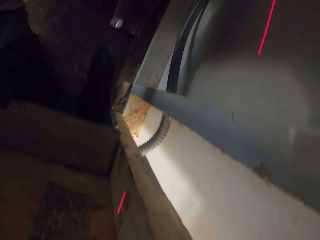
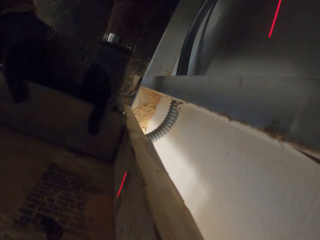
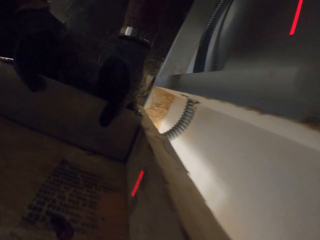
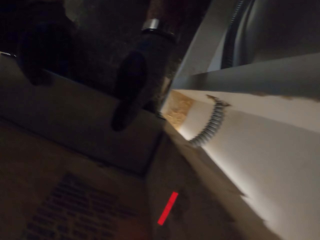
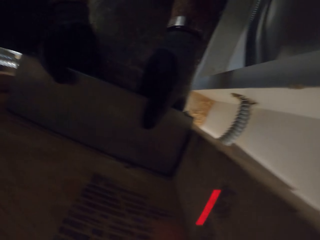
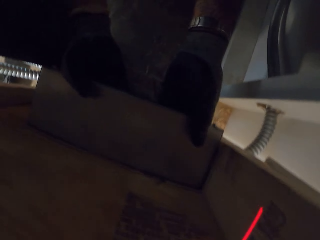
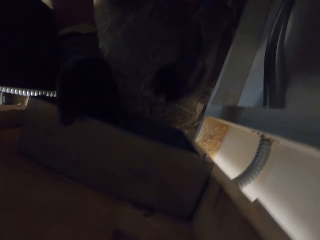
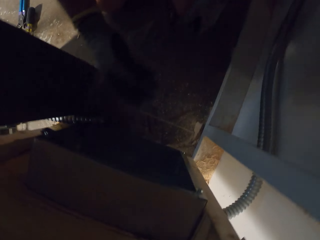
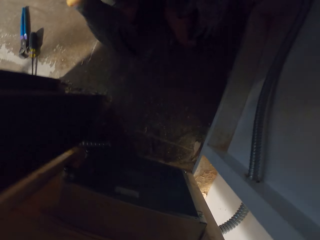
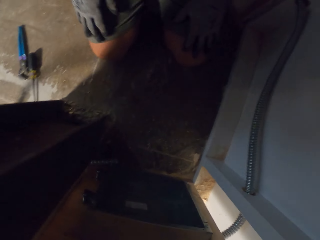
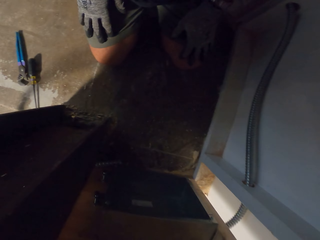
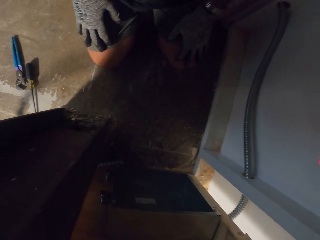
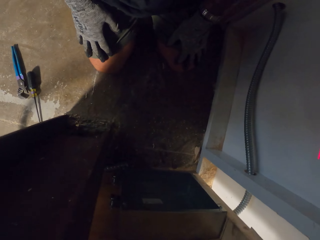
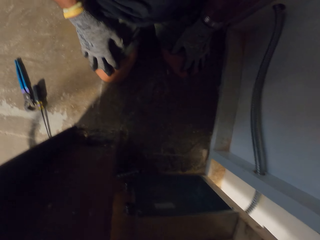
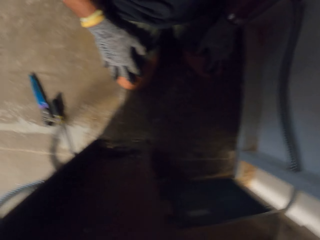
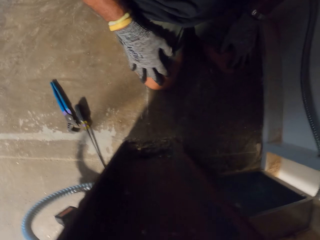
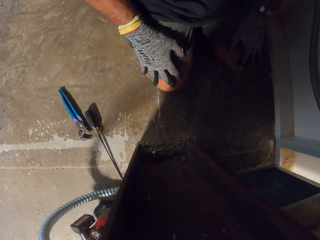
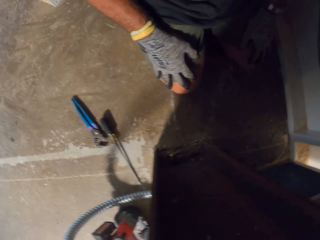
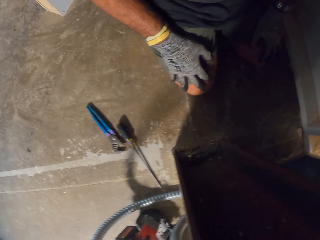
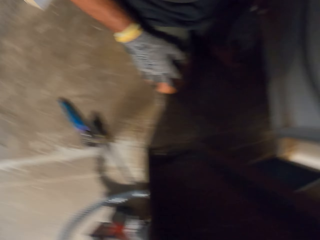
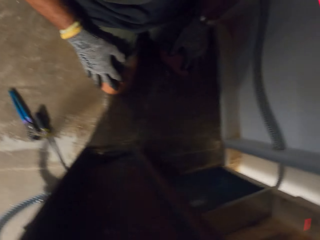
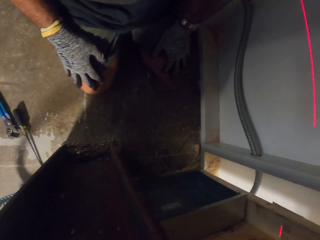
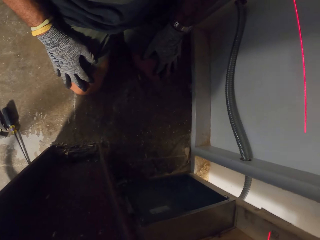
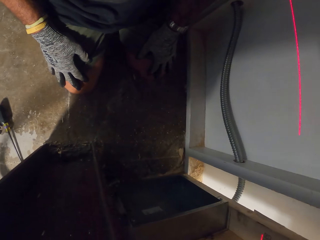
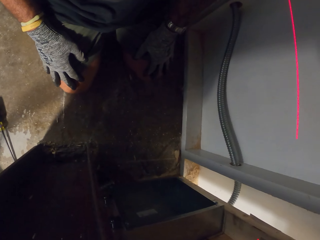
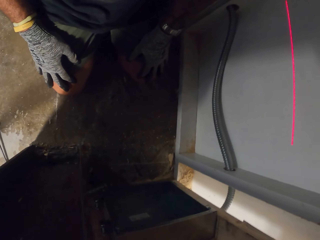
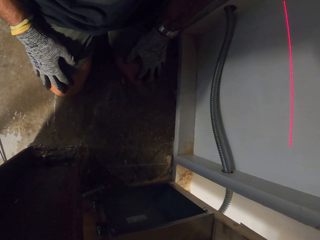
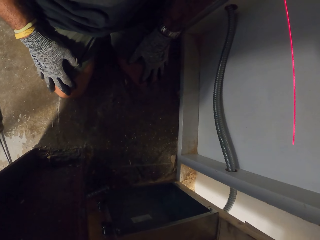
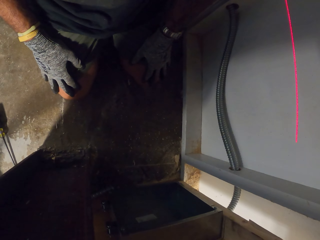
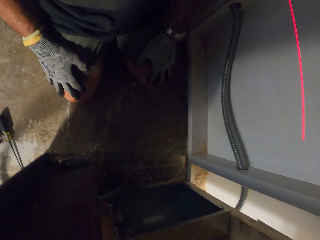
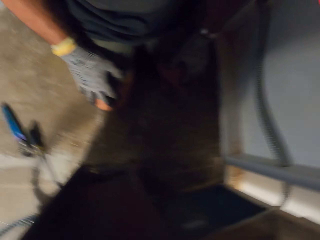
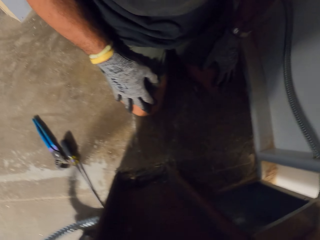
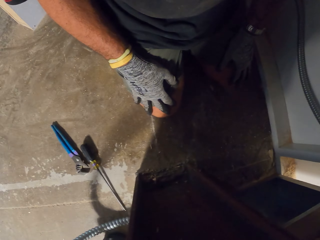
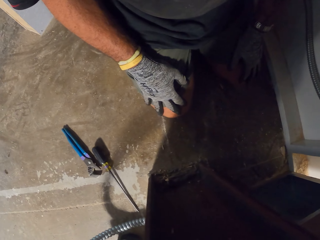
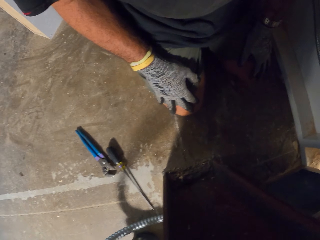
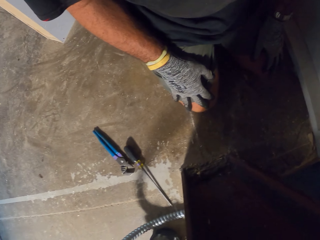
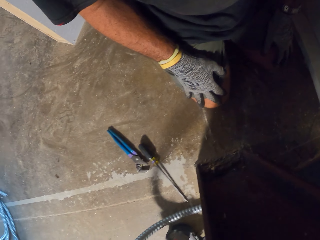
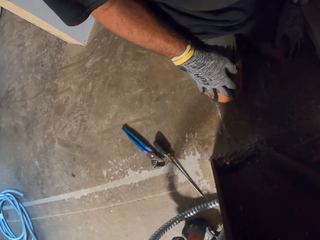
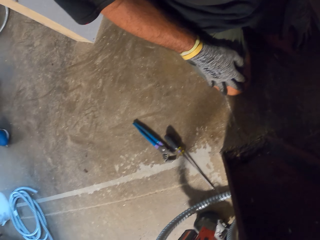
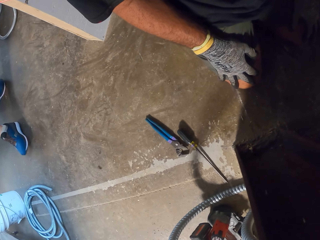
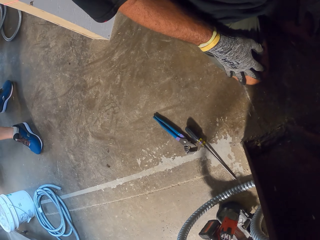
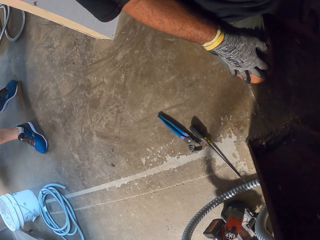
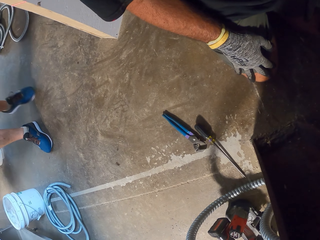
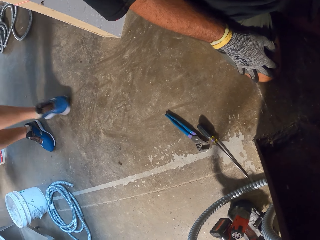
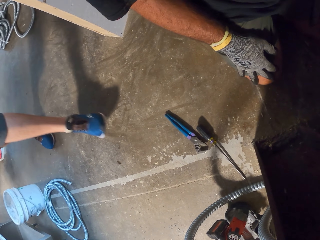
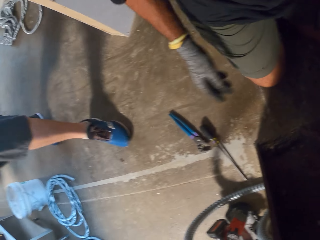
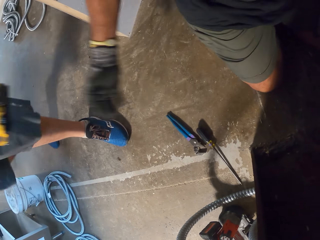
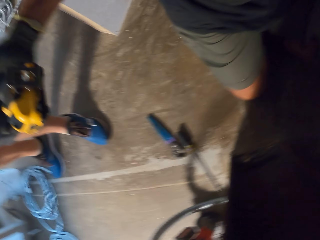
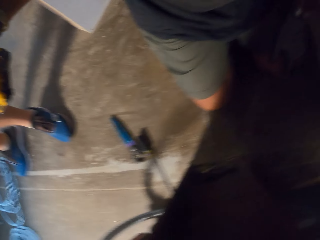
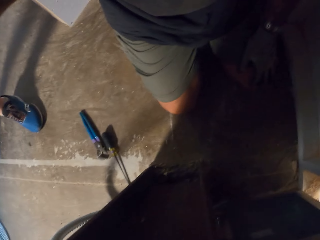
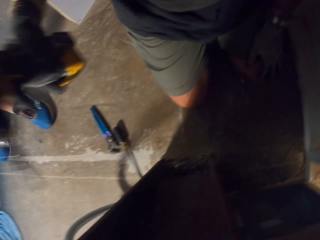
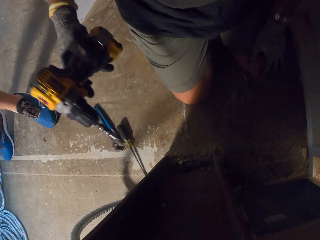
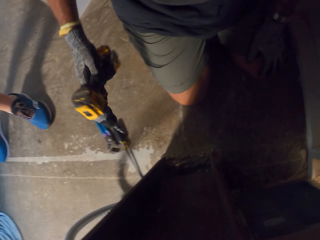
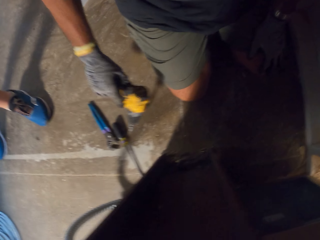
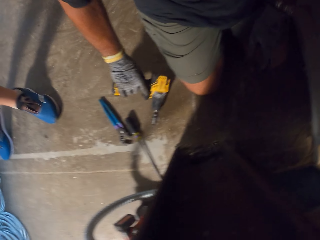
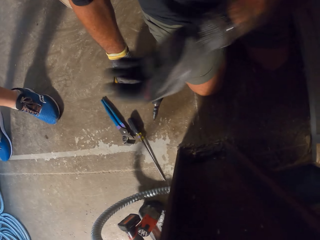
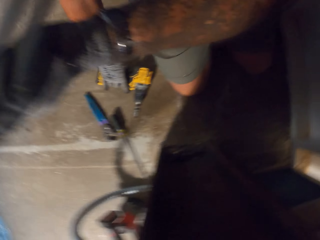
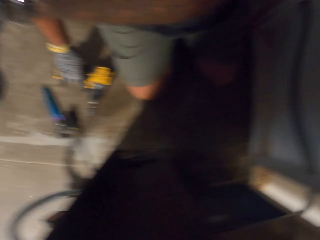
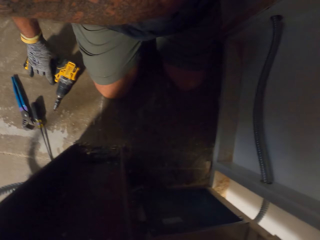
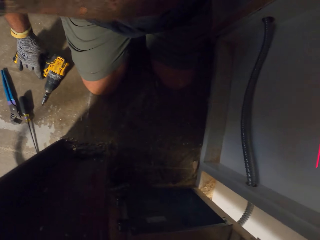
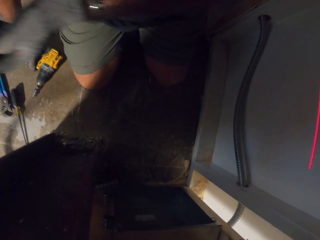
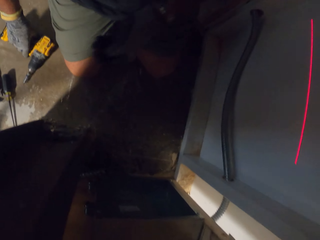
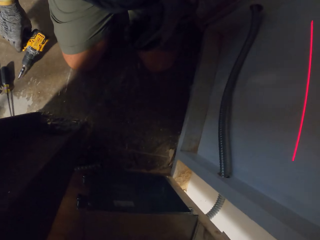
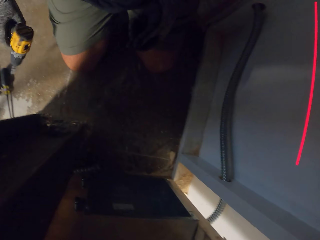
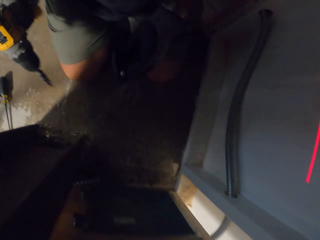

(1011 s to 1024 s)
The camera wearer fixes the metal box. They move the metal box. They look around. They pick up an impact wrench from a man. They place the impact wrench on the floor.

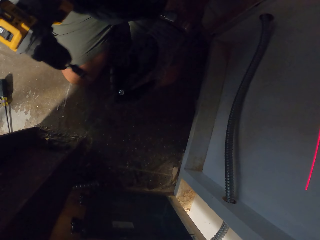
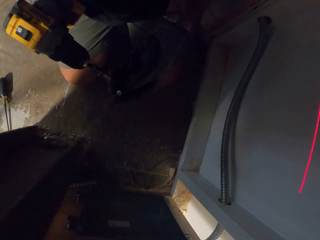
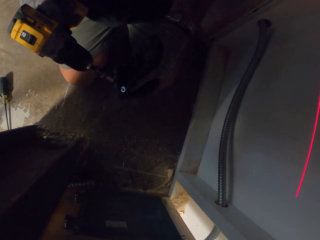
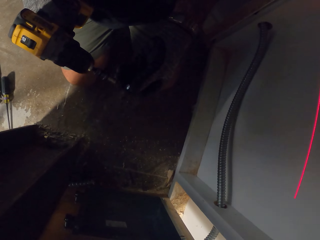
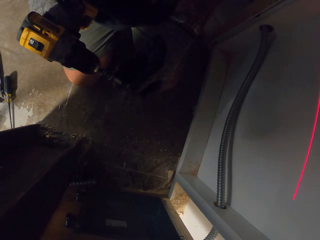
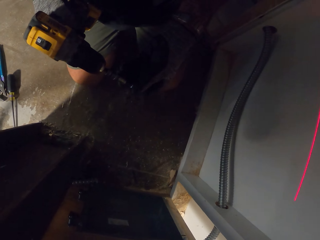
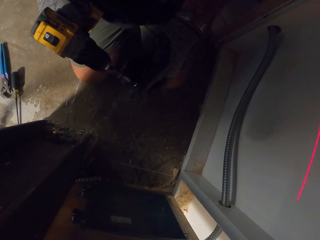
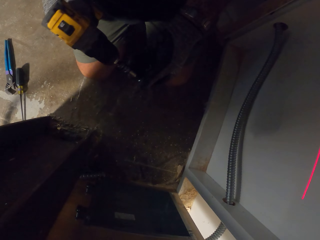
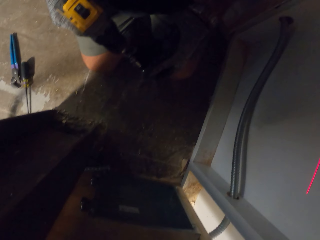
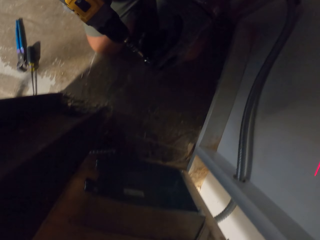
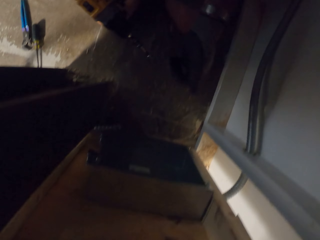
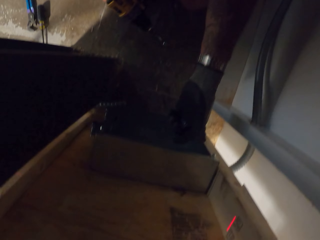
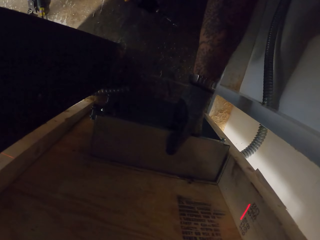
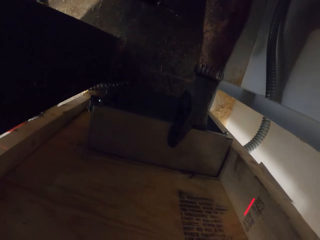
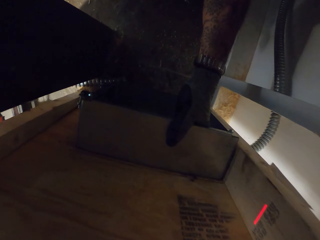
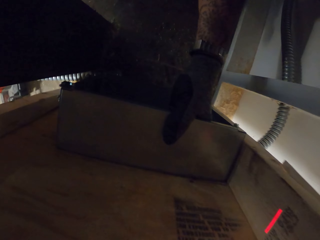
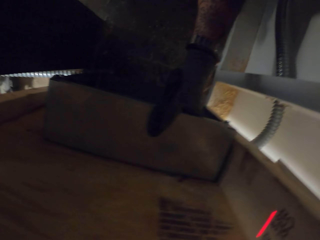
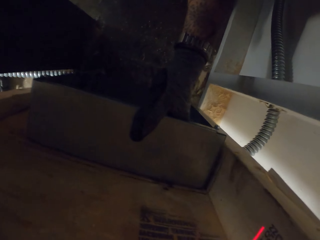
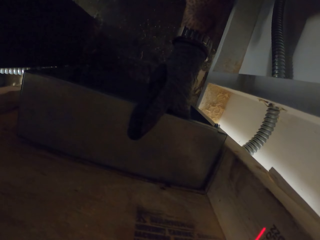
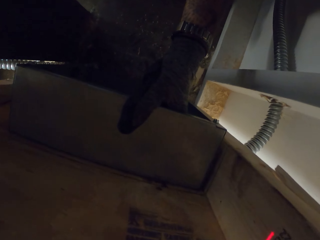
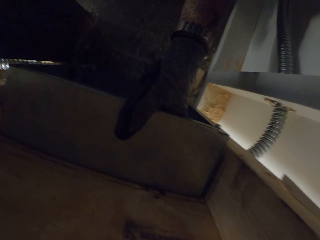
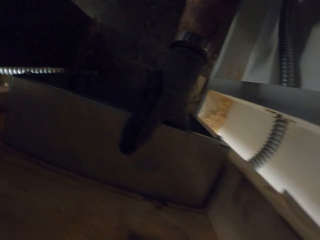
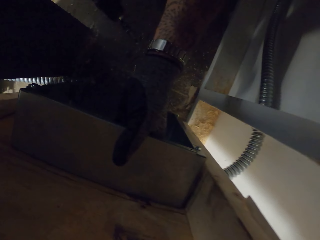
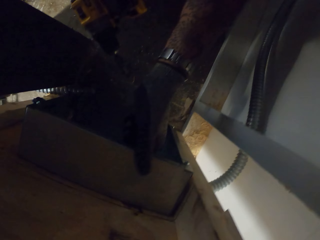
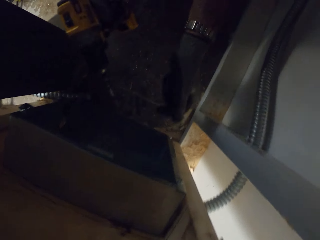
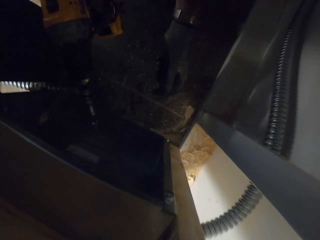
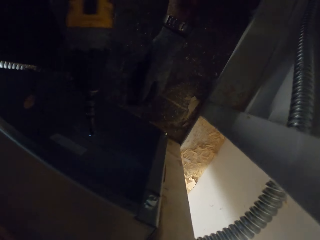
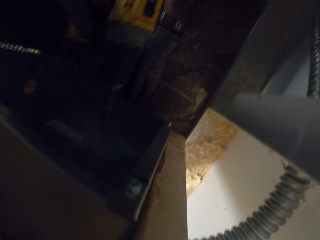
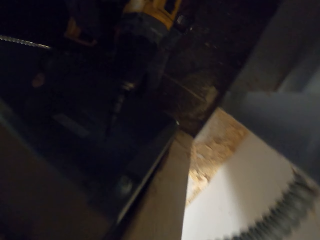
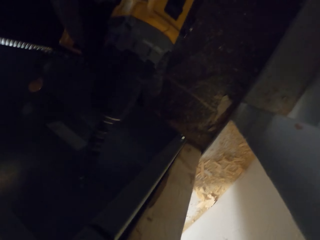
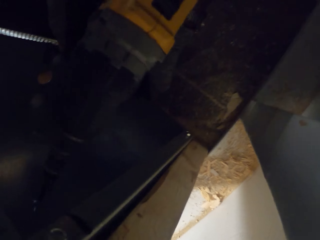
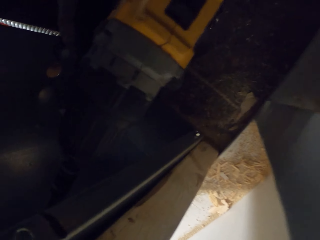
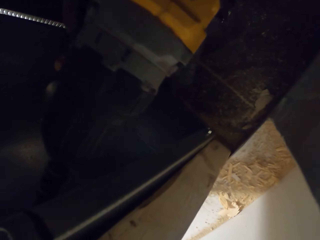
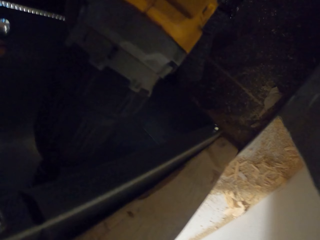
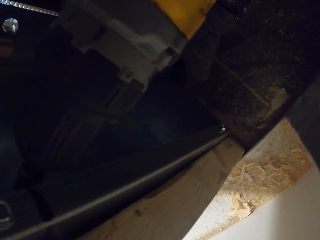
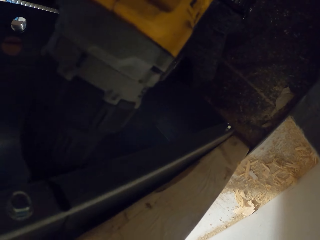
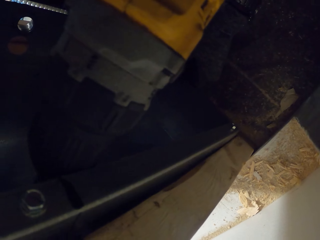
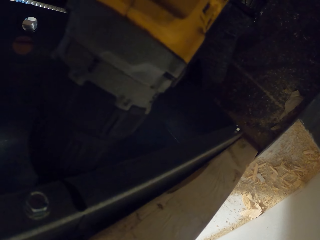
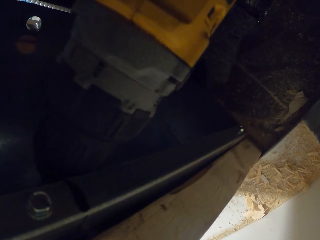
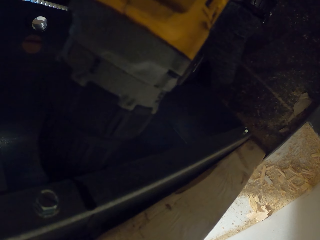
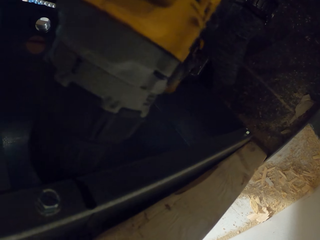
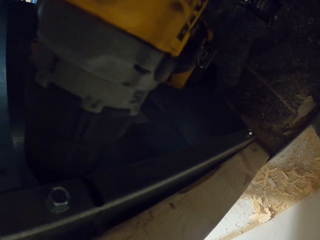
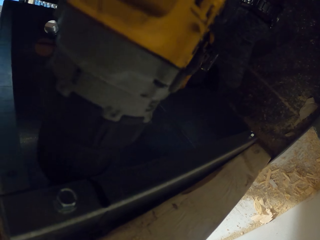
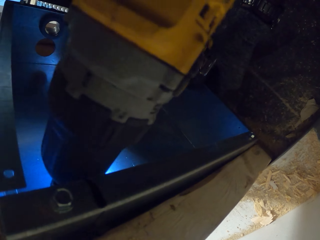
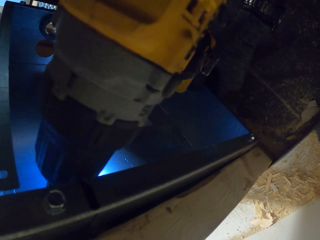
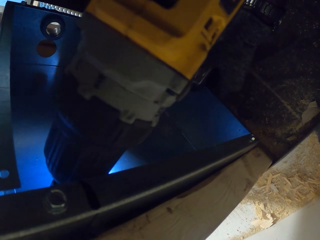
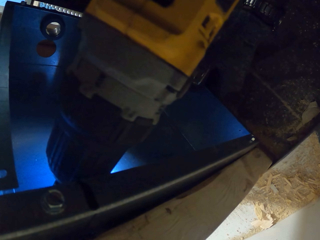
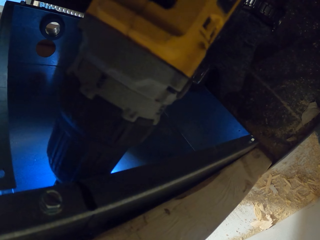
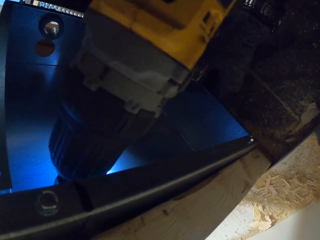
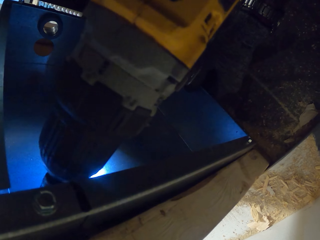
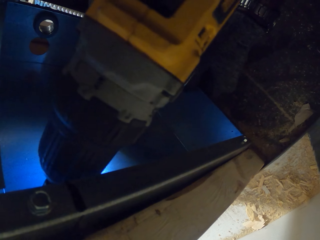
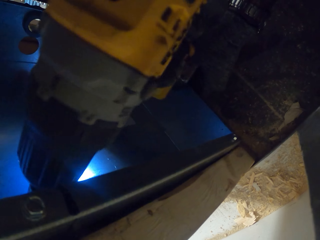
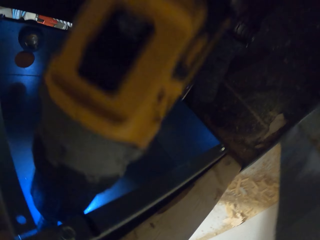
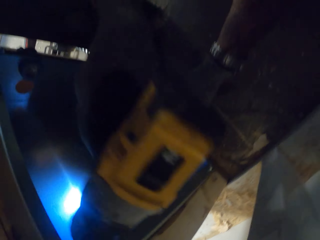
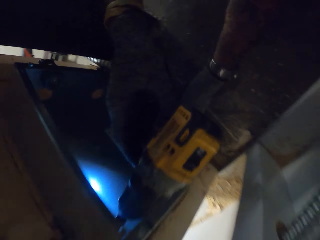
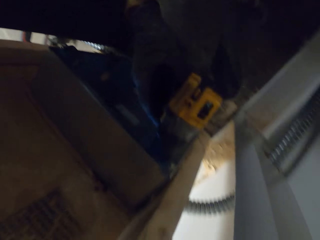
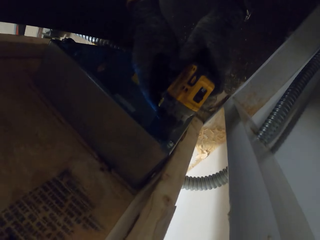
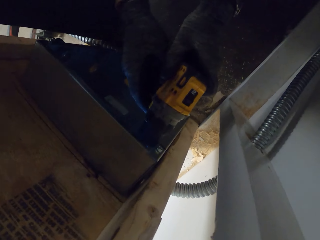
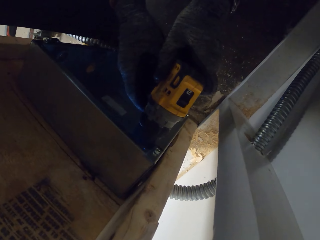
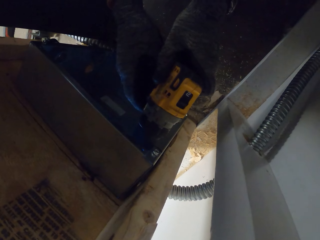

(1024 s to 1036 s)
The camera wearer picks up the impact wrench on the floor. They place a screw on the impact wrench. They move the metal box. They drill the screw in the metal box.
